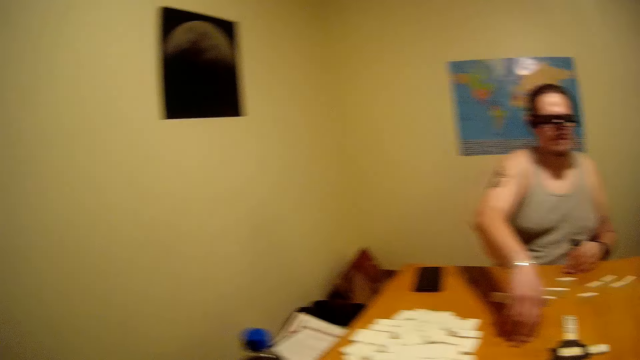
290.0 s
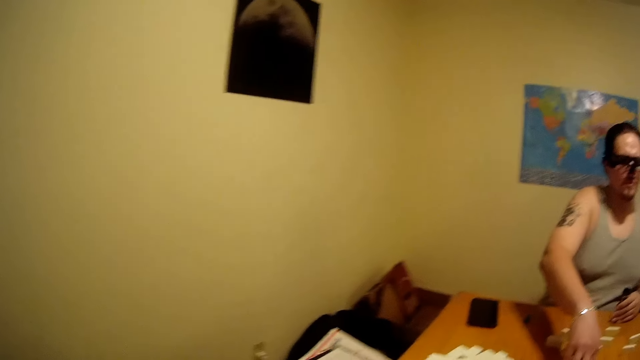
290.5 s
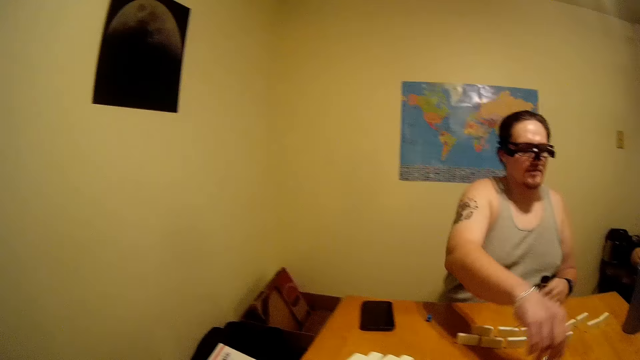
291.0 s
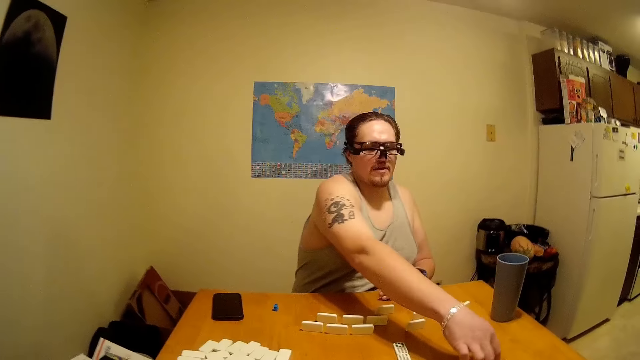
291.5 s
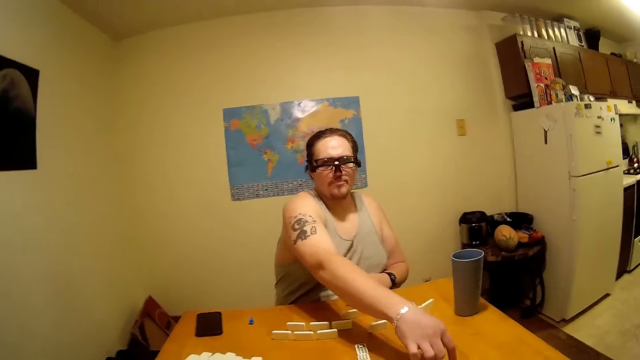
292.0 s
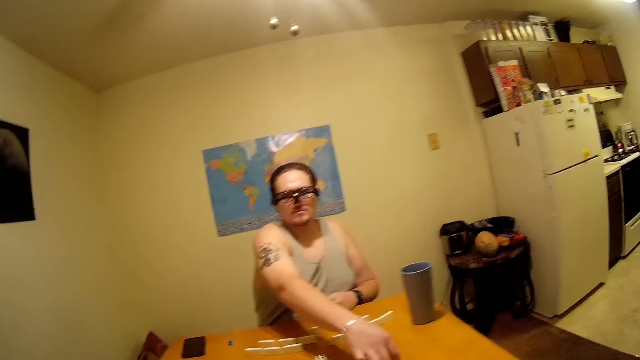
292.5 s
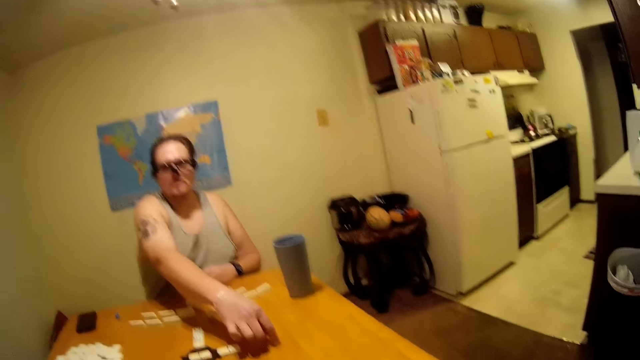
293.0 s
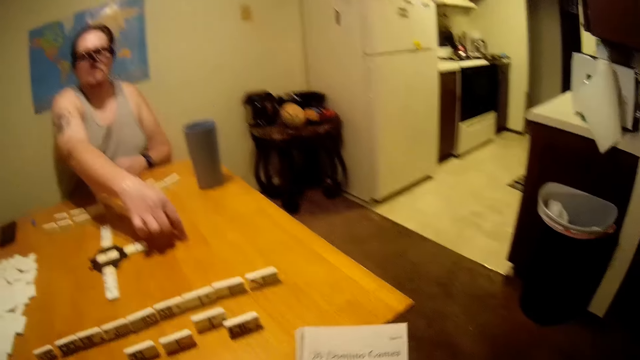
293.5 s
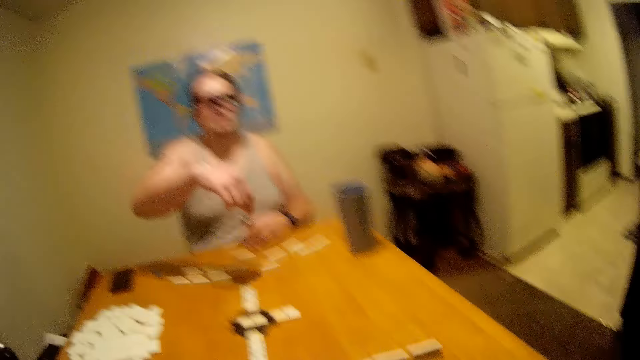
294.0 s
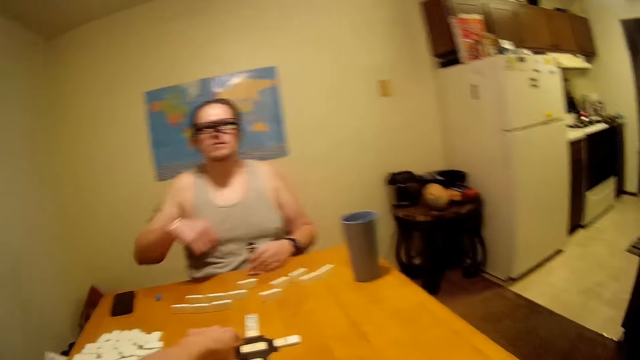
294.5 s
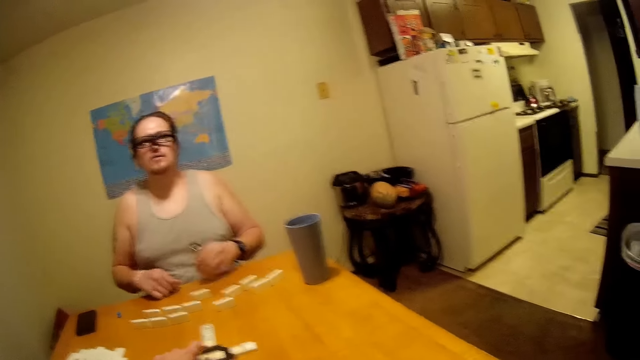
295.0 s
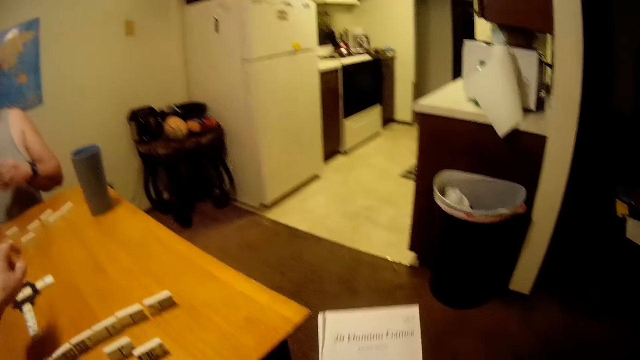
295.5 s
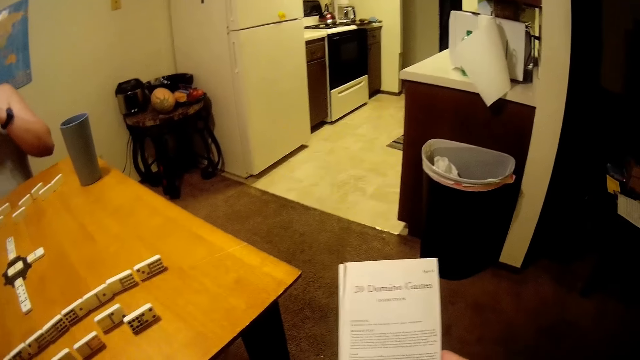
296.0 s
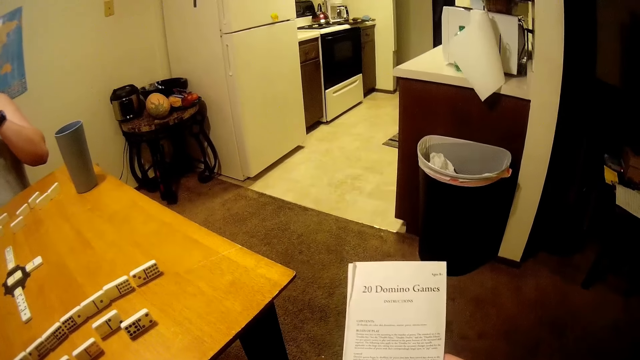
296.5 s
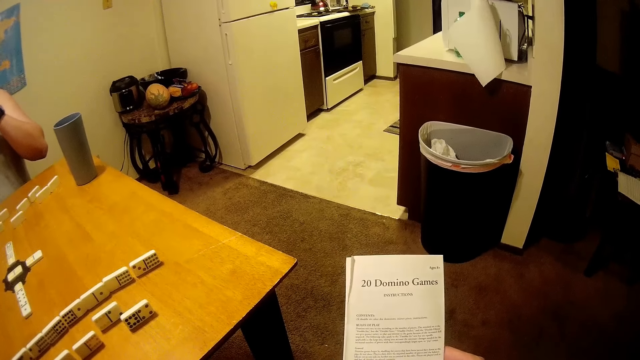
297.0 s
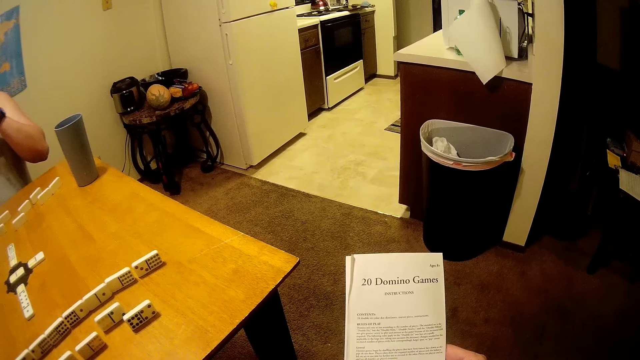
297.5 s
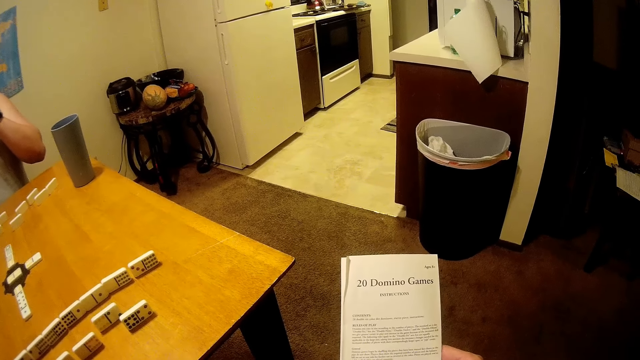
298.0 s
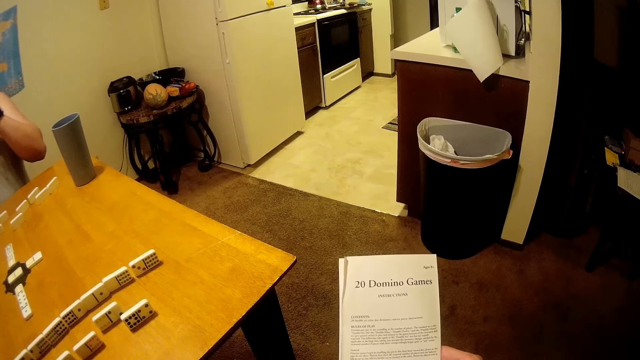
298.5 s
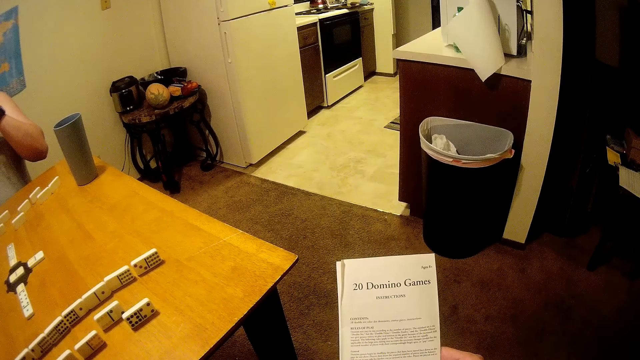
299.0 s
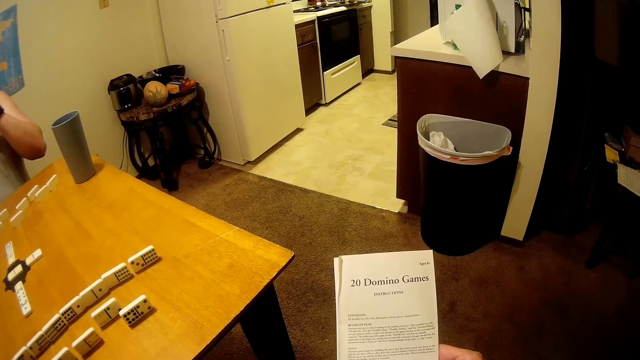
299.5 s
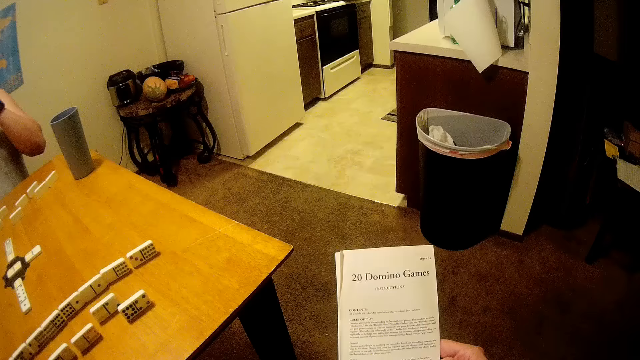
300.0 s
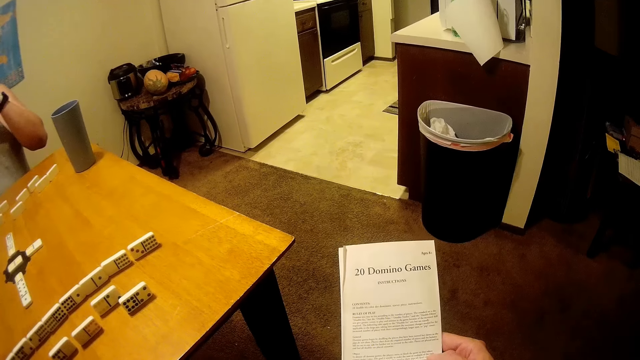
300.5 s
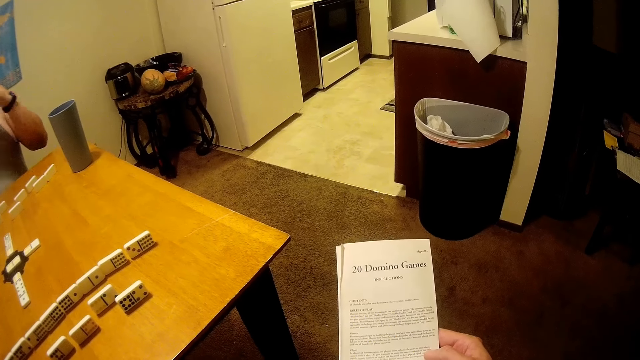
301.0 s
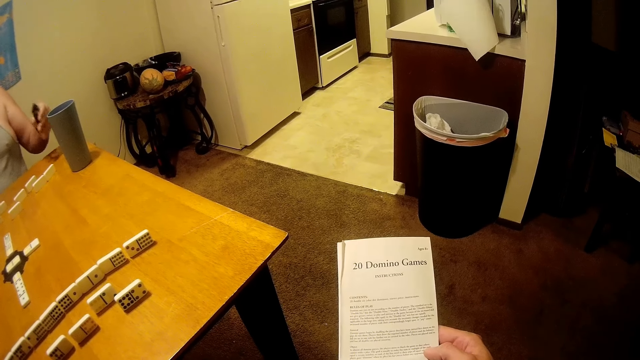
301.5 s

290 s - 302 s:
The camera wearer talks and reads a game manual. A person is pointing on the table. The camera wearer is reading from a paper.

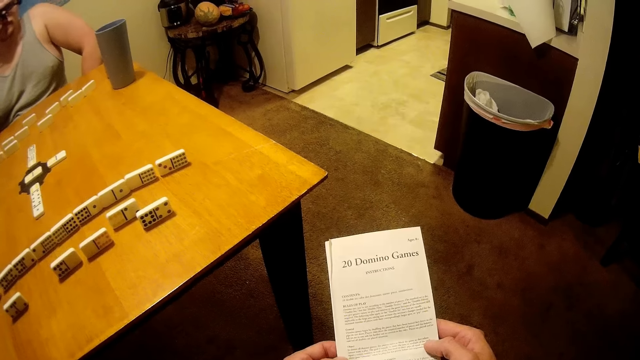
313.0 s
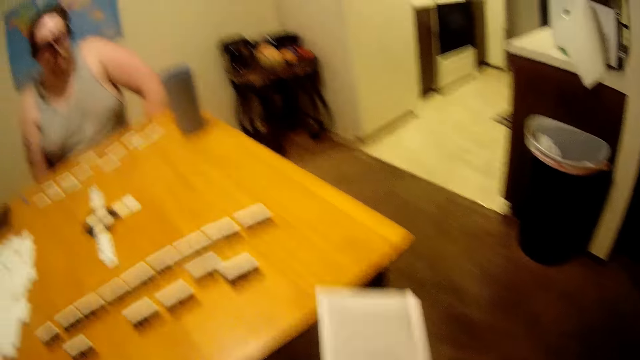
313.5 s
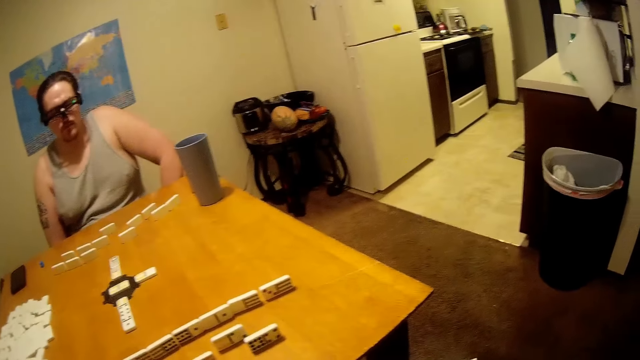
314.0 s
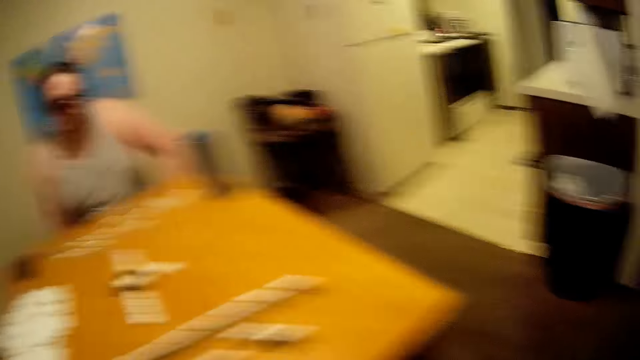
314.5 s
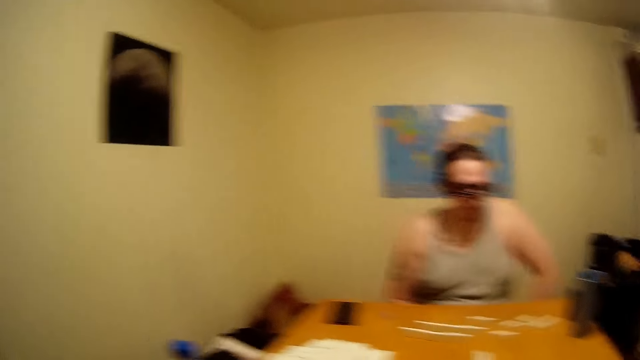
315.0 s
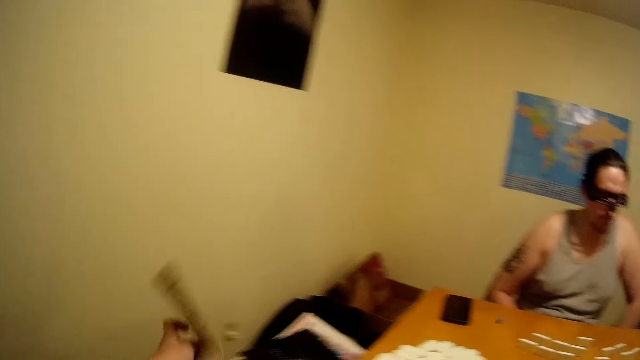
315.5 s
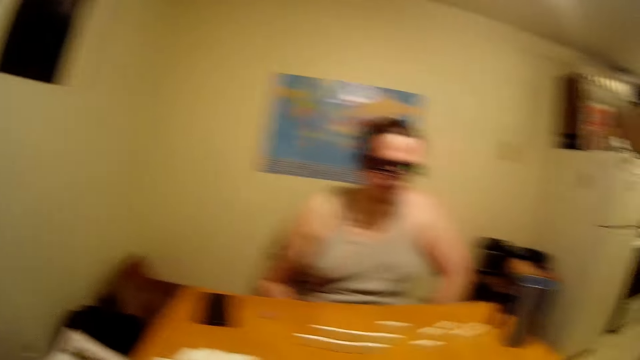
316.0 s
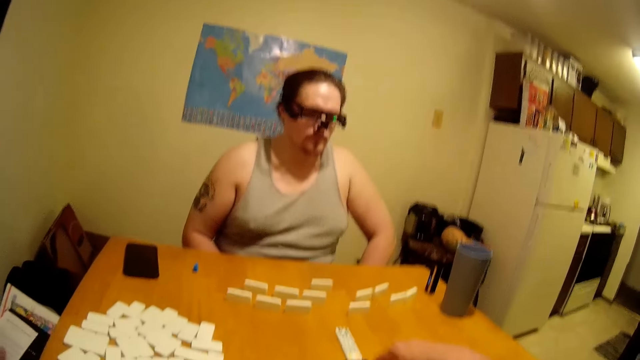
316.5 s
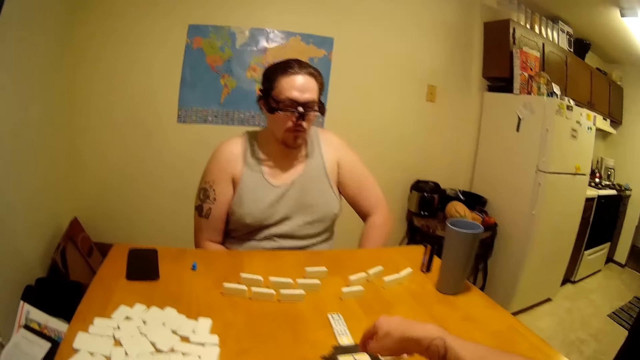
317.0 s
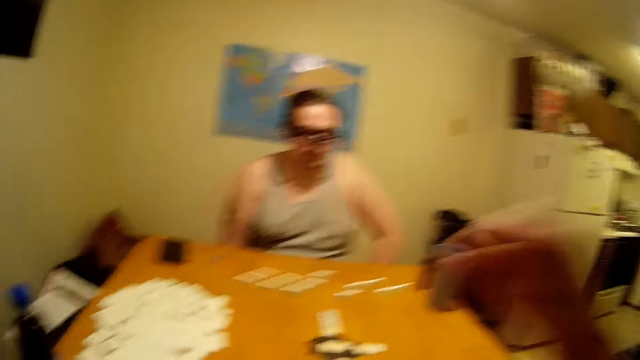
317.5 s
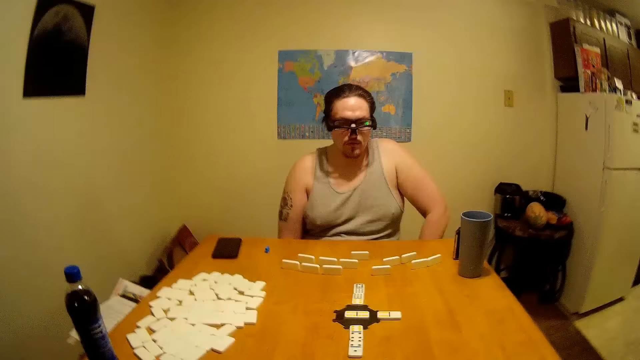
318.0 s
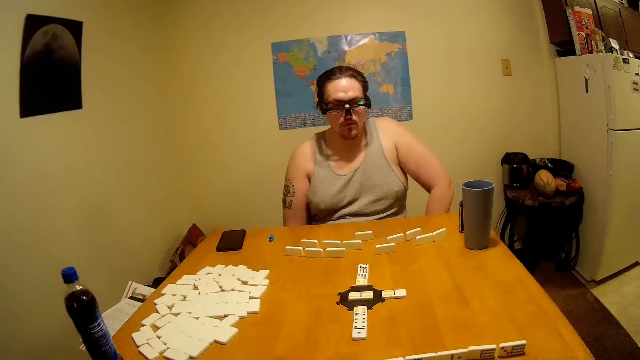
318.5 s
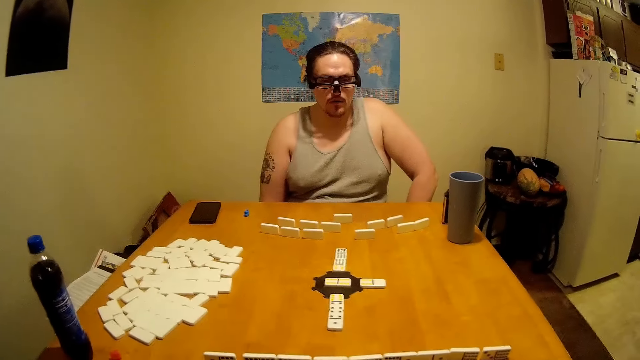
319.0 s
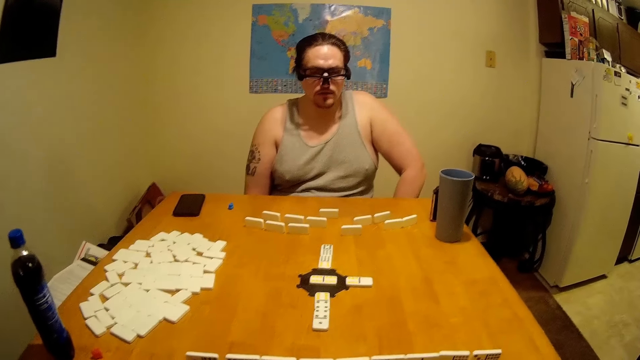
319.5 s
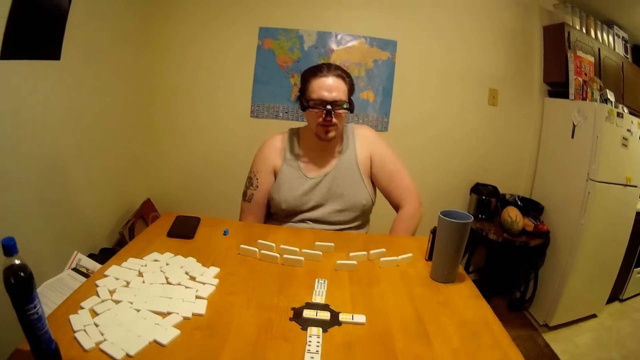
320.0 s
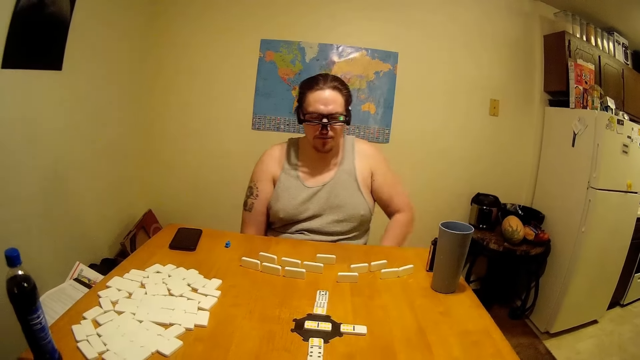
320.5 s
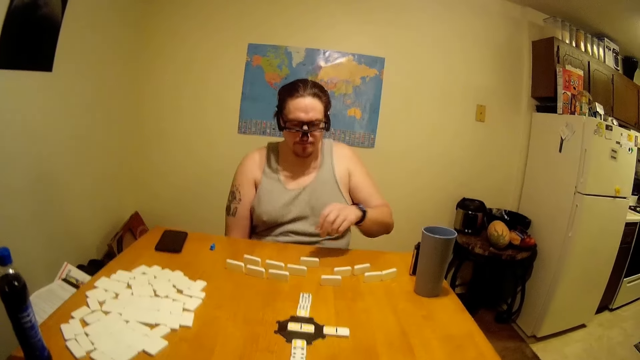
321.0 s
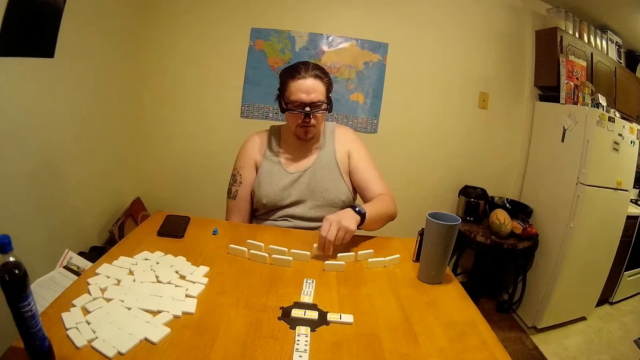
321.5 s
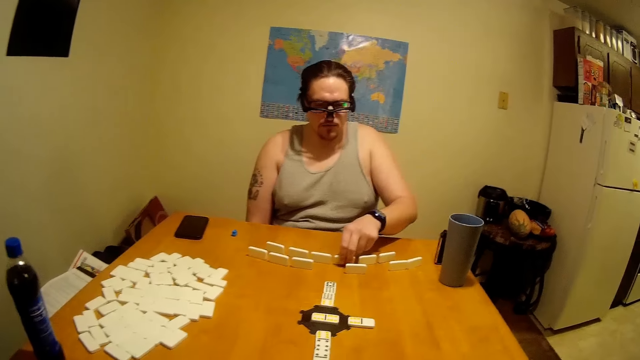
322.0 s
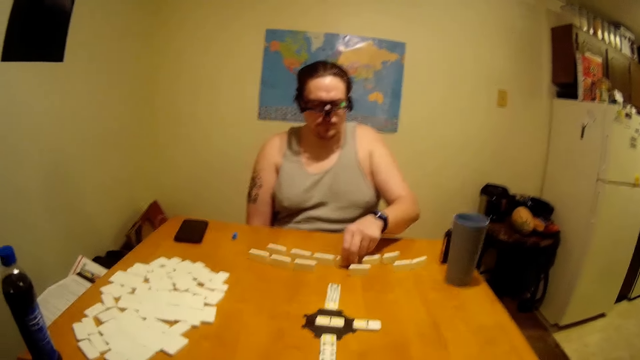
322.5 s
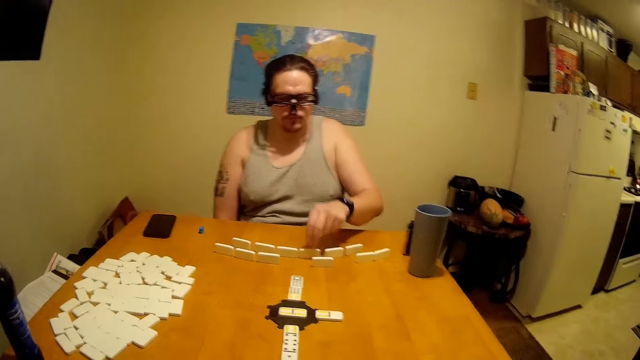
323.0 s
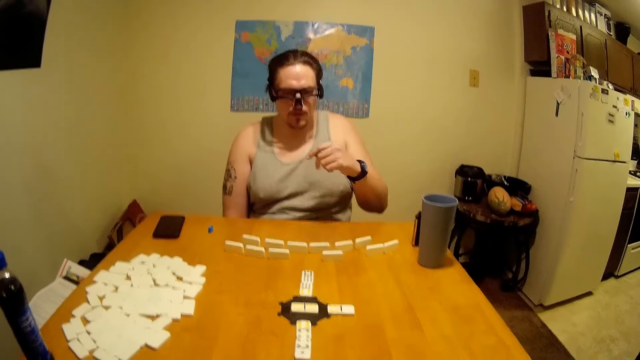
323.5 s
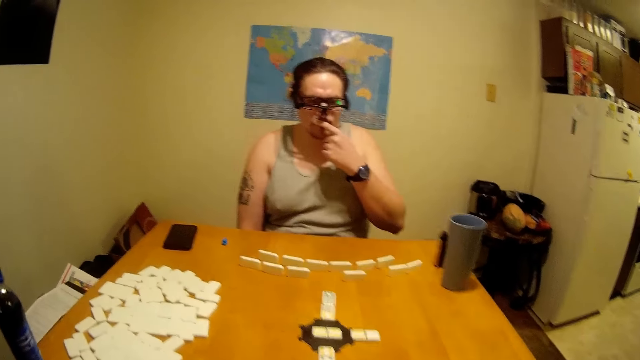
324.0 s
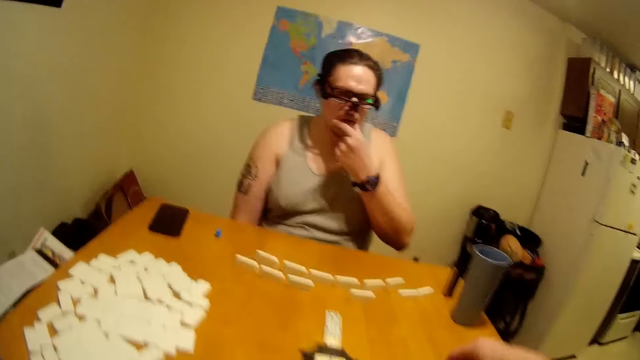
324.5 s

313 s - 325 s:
The camera wearer arranges the dominoes while talking. They put the paper on the other side of the table. A person is making a move.
